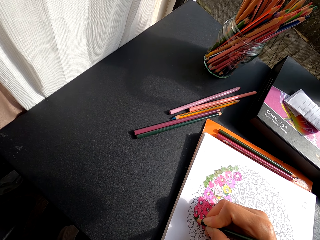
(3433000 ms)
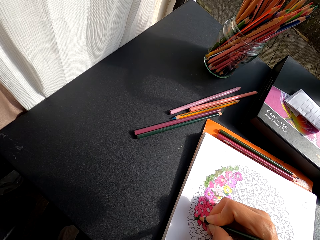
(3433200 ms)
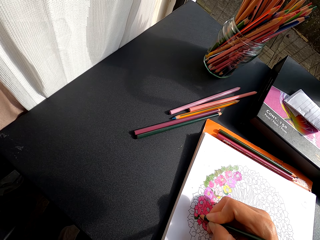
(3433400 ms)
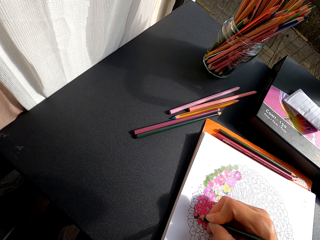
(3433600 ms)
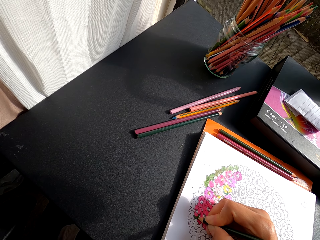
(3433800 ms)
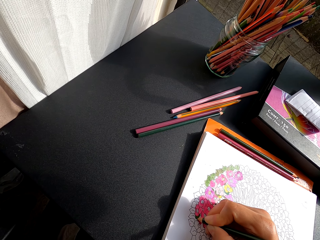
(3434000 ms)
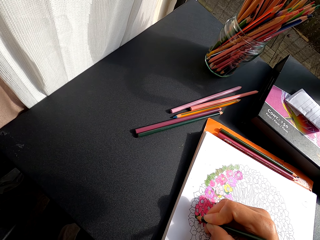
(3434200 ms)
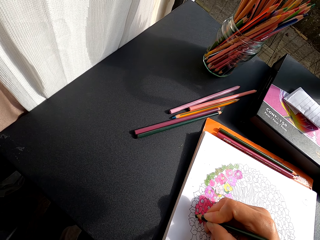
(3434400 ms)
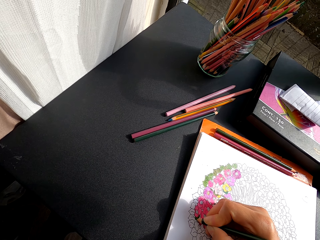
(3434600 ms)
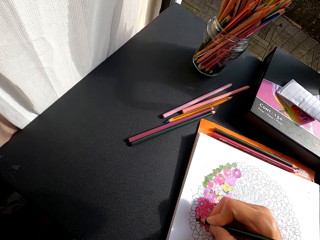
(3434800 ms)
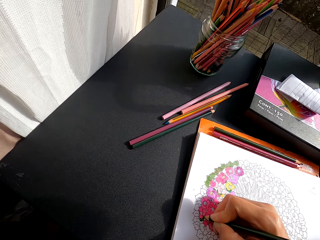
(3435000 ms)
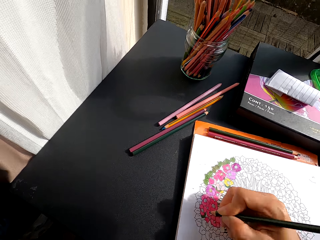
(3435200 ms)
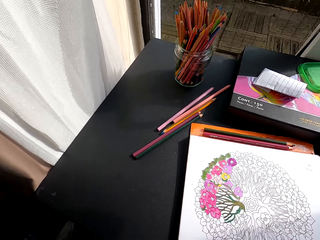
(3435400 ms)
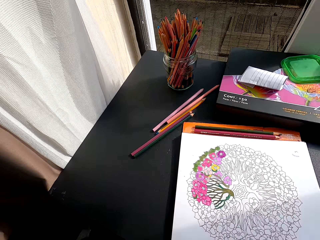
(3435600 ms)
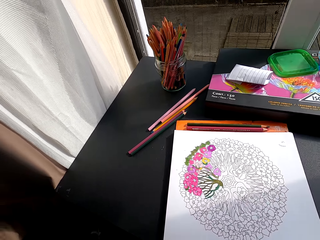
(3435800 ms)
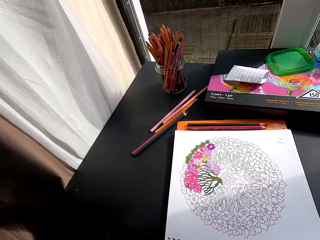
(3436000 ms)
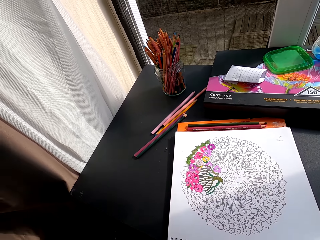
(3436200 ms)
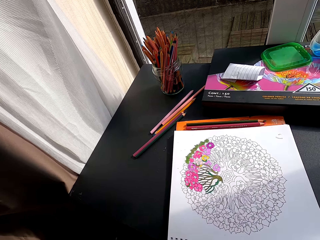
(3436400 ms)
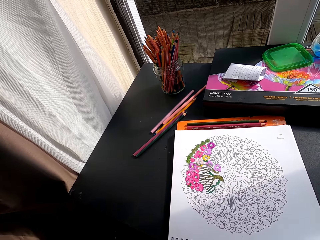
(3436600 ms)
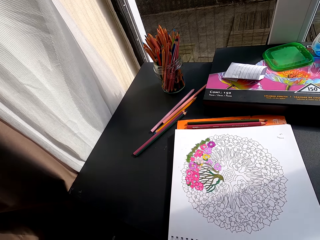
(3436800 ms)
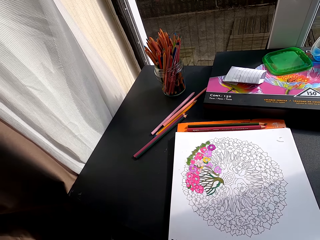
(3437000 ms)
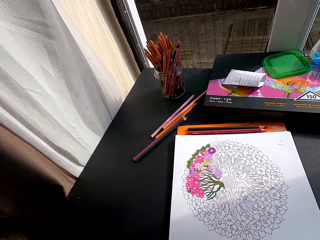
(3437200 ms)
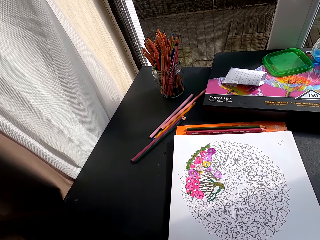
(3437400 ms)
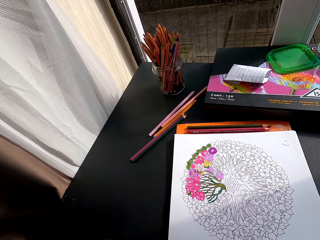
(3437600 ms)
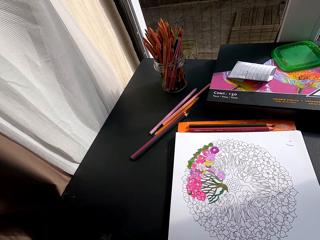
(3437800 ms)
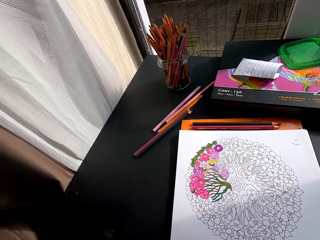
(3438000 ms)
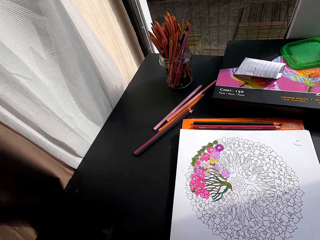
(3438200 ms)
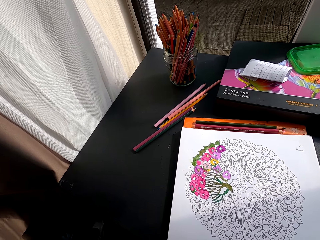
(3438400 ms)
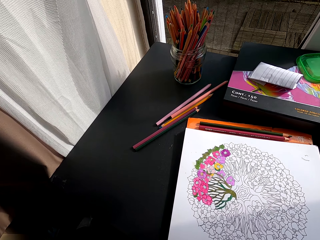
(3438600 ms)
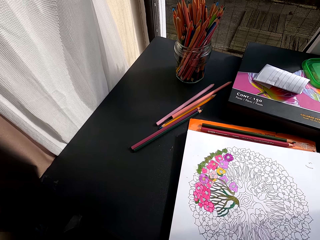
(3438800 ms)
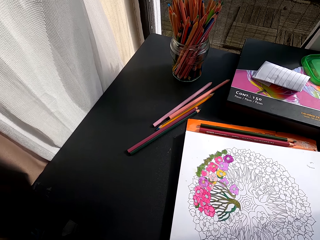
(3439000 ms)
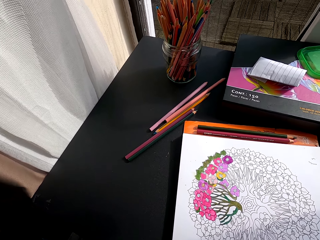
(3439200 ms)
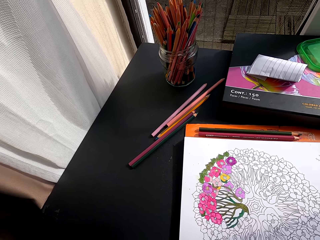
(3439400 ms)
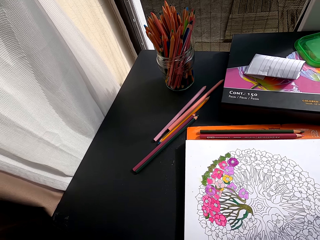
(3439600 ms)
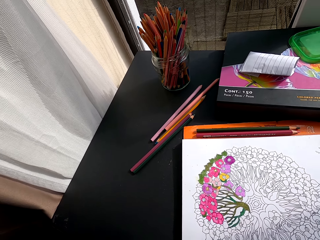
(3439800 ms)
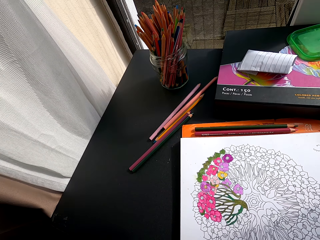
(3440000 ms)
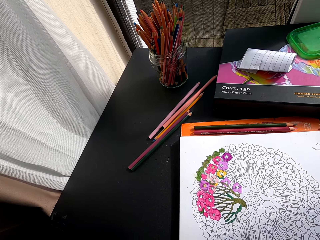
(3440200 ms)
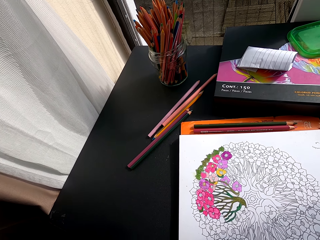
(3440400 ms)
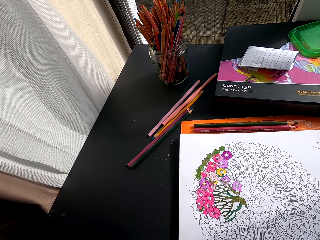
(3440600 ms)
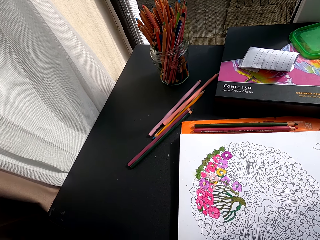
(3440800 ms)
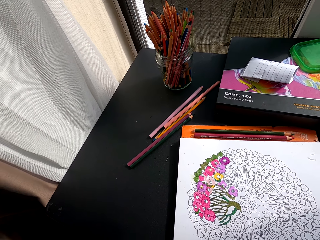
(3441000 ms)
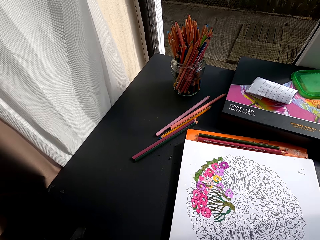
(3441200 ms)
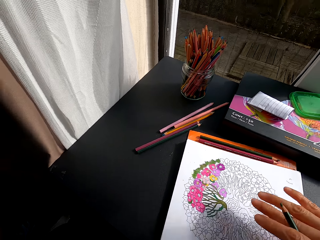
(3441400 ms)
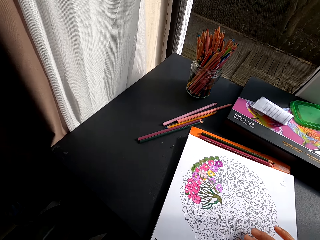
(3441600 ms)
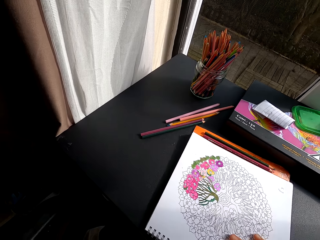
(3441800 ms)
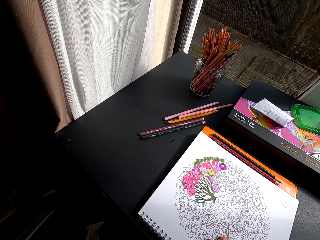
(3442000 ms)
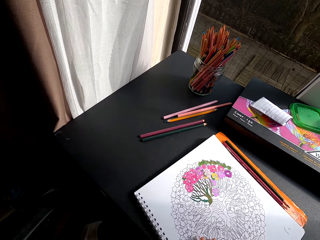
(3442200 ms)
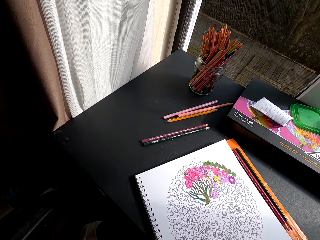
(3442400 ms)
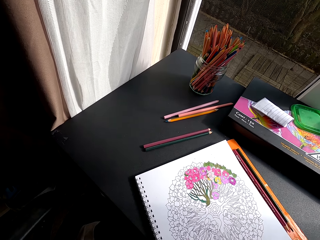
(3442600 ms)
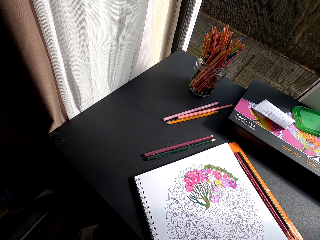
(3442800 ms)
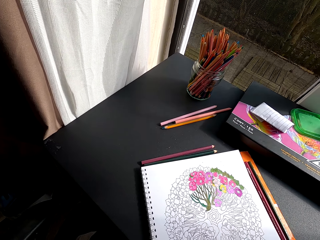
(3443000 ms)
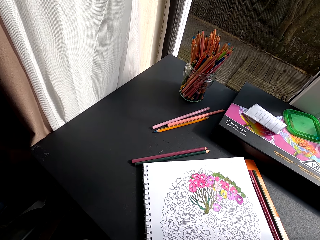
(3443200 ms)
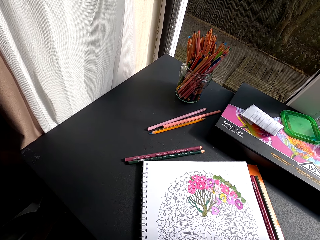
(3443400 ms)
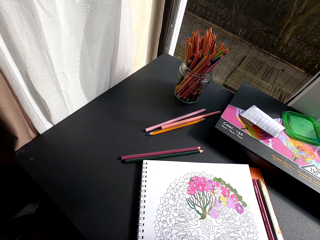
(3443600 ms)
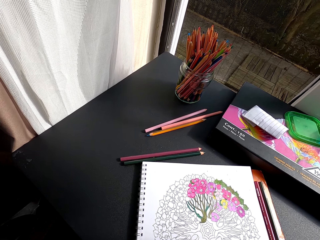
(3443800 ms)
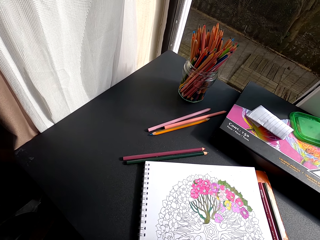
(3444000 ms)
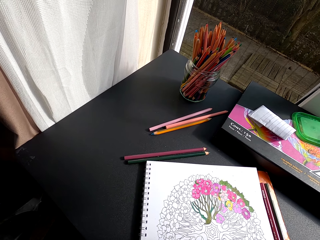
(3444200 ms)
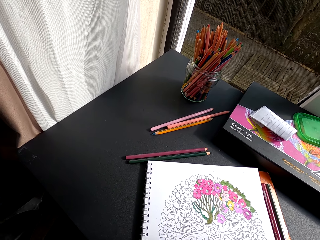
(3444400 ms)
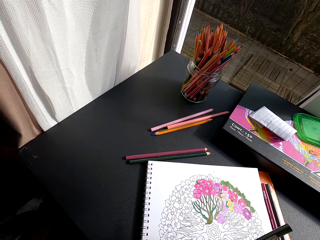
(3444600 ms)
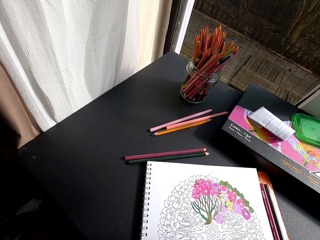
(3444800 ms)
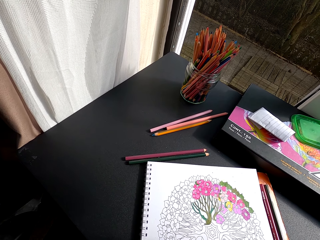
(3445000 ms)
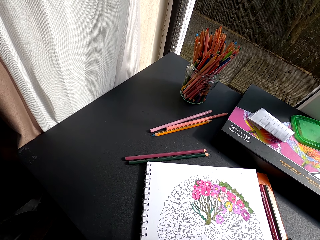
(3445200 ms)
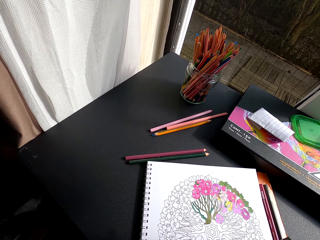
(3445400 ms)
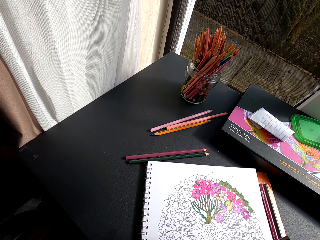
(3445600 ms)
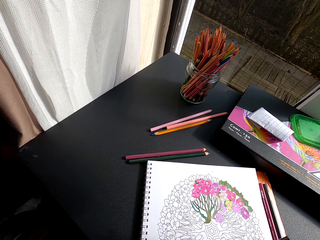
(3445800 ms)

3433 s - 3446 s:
The camera wearer turns around. They adjust the book.

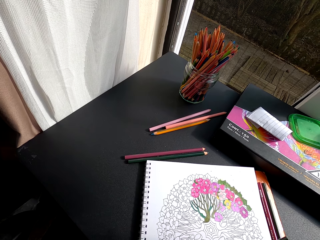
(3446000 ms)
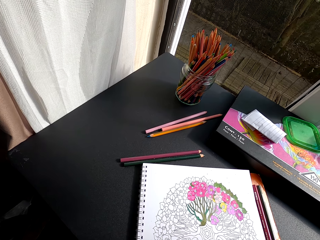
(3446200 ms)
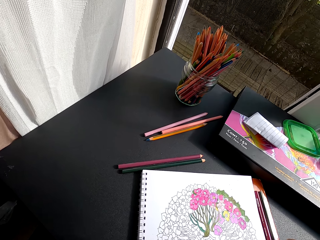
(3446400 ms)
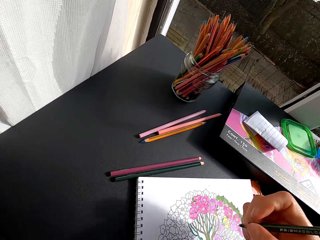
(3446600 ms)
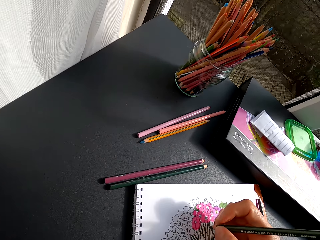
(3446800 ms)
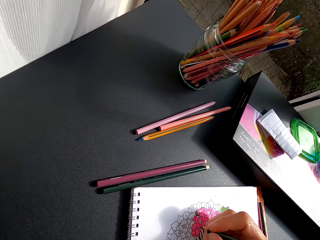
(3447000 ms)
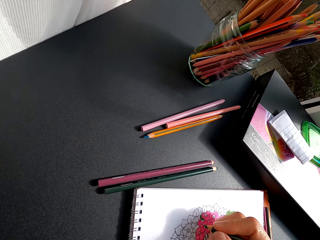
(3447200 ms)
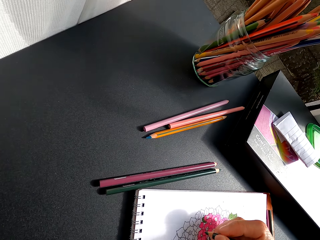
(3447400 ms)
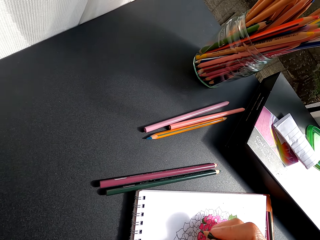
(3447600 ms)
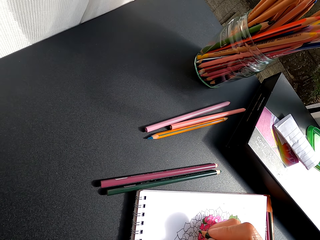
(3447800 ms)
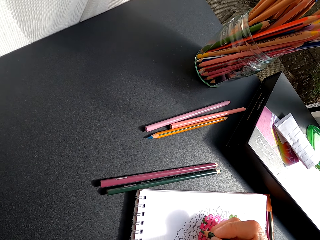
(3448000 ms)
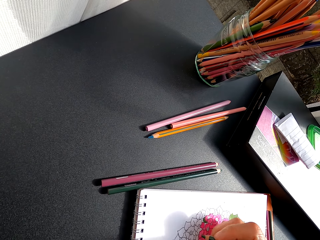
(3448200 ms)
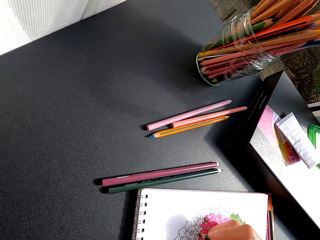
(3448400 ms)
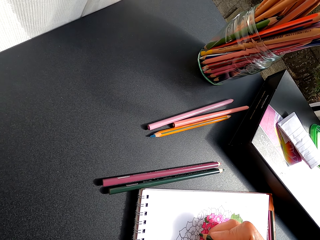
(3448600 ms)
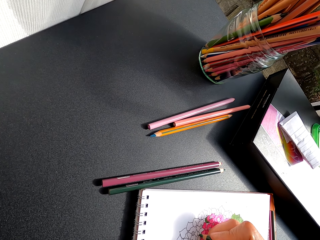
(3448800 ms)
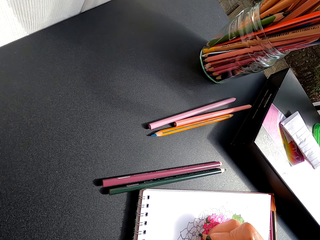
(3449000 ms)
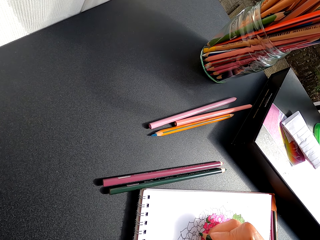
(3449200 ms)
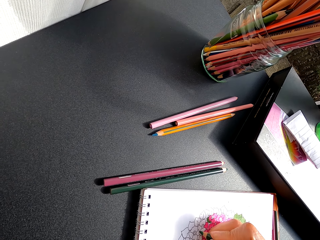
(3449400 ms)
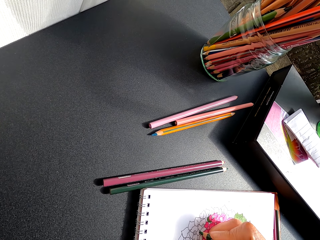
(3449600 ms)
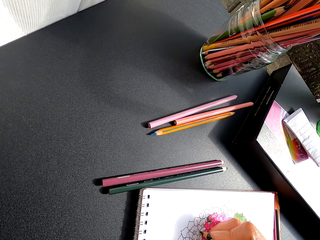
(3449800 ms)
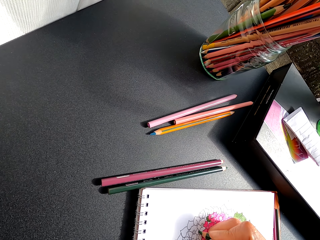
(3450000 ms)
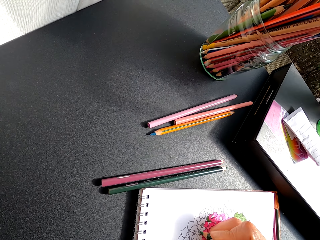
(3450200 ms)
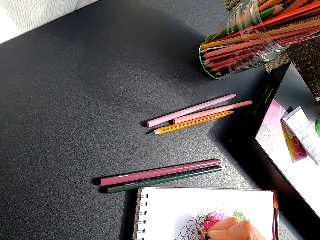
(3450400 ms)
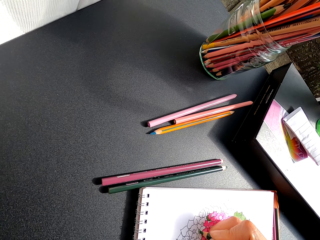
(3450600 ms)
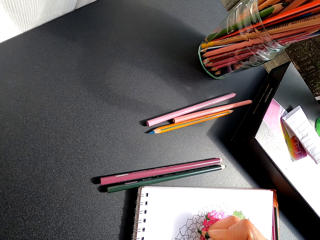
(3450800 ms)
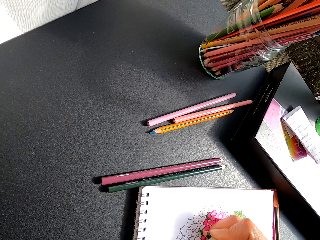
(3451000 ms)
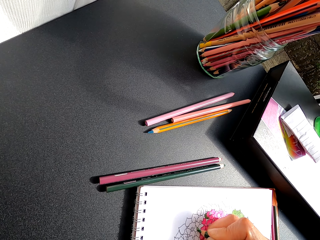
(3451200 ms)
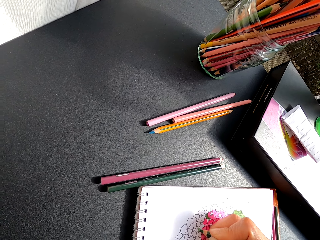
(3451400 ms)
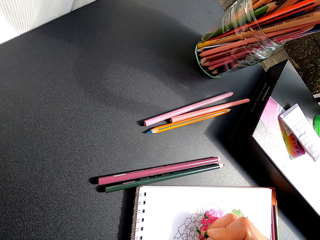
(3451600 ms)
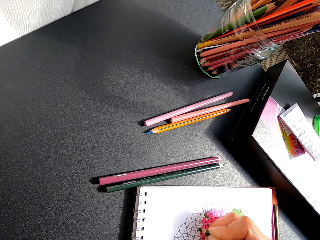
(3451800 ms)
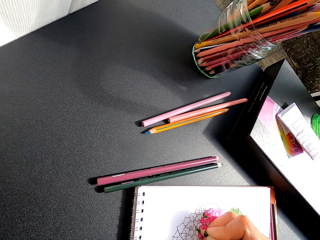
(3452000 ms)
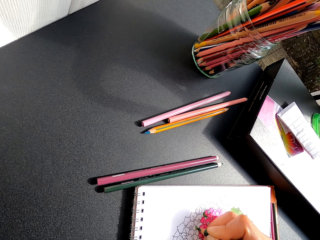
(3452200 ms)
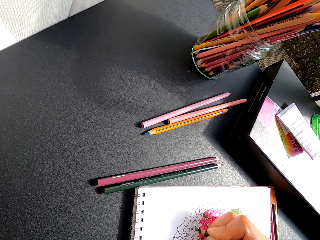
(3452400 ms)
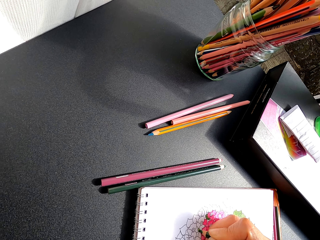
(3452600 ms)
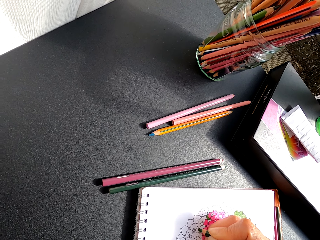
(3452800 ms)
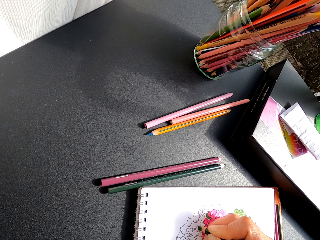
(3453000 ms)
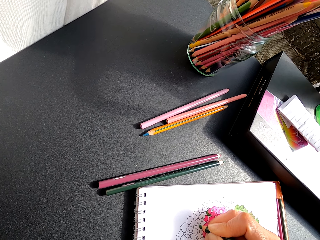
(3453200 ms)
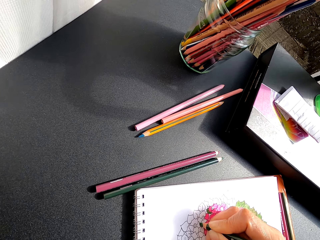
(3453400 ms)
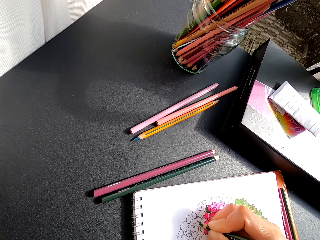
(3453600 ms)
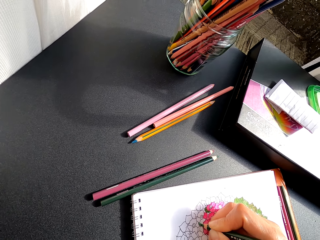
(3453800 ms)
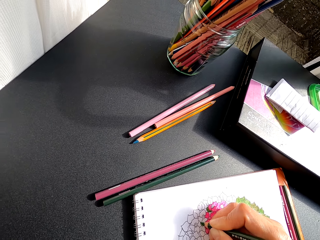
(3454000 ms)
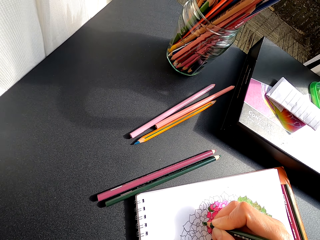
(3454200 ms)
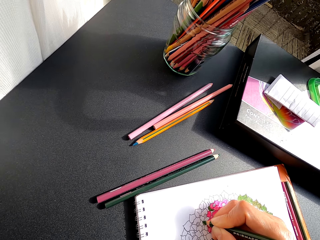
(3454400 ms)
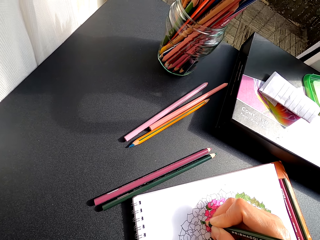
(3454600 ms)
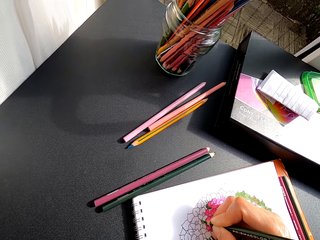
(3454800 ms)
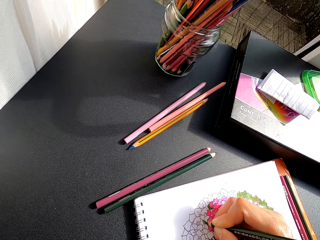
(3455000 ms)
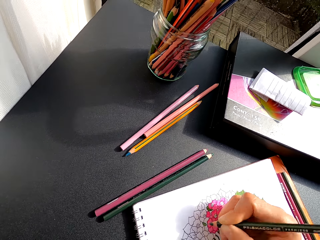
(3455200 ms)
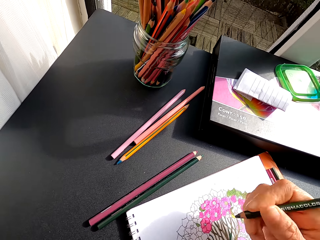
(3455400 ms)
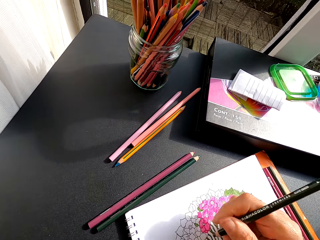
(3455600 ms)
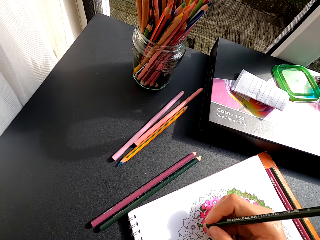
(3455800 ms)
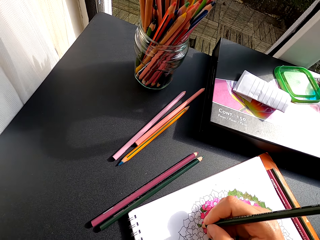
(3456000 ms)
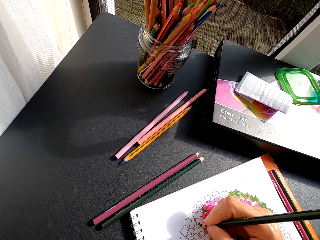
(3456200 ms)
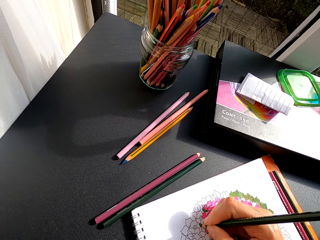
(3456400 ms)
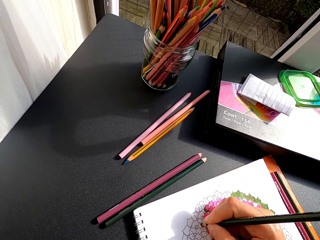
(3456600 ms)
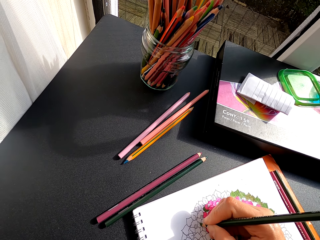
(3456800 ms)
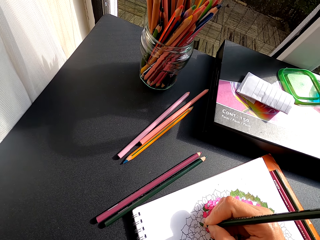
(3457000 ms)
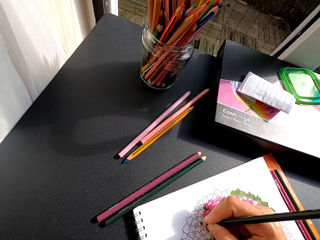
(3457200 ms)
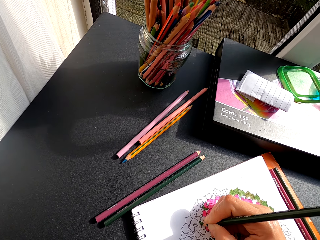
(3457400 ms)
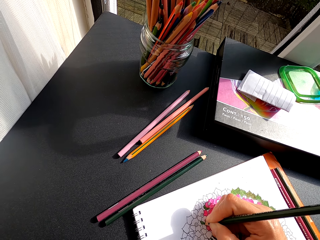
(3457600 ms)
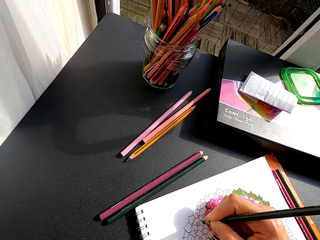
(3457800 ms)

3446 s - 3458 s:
The camera wearer holds a color pencil. They color a drawing on the book with the color pencil and turn around. They color the drawing on the book with the color pencil.
